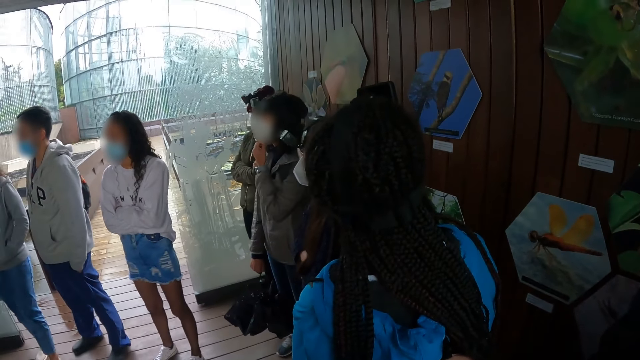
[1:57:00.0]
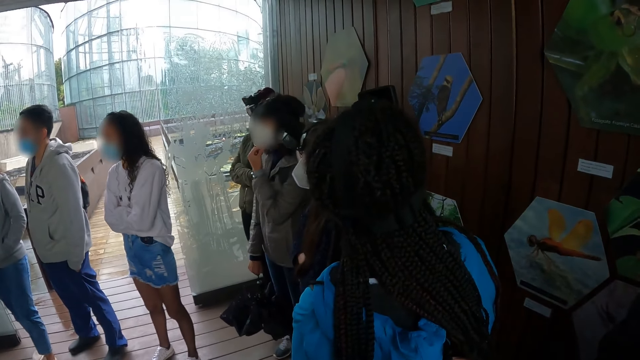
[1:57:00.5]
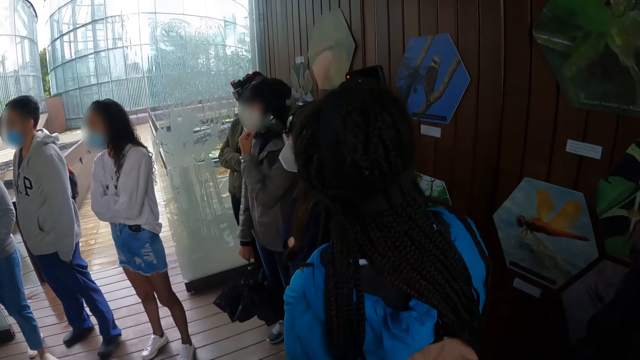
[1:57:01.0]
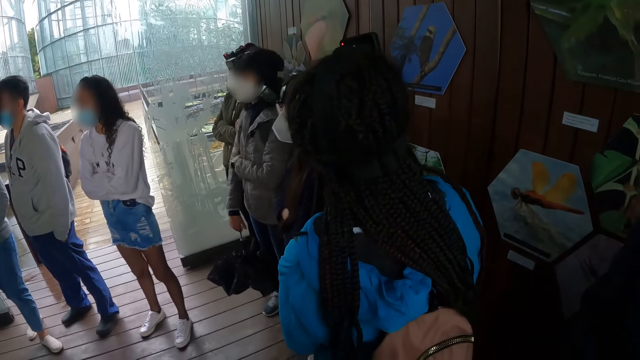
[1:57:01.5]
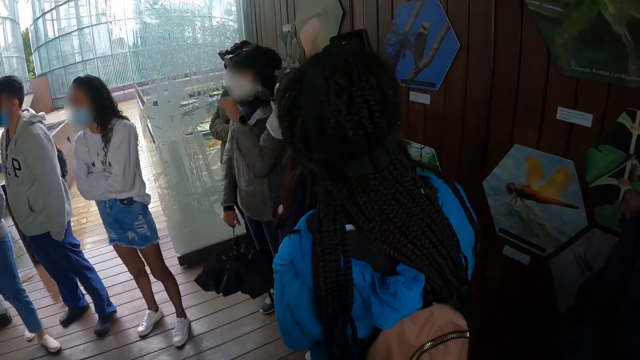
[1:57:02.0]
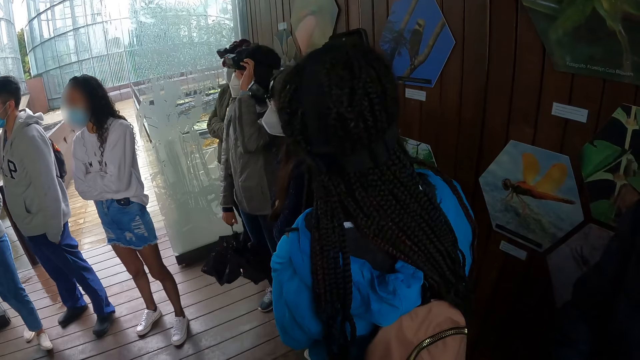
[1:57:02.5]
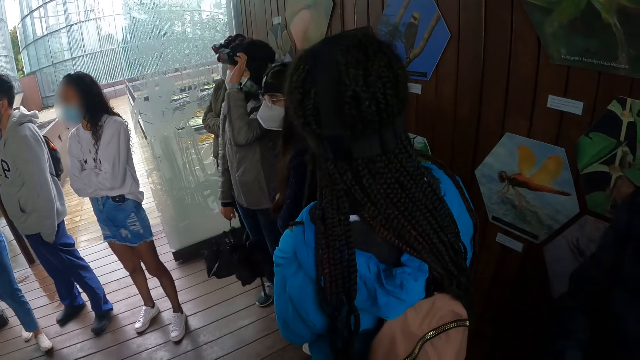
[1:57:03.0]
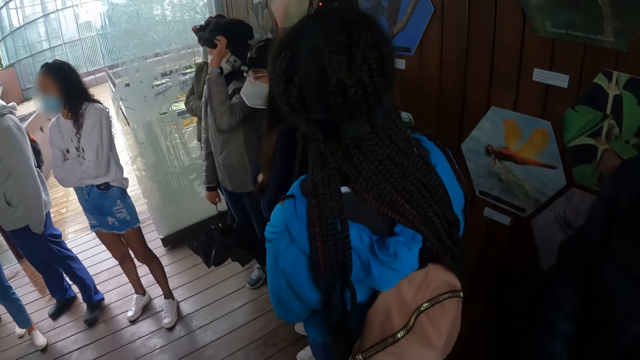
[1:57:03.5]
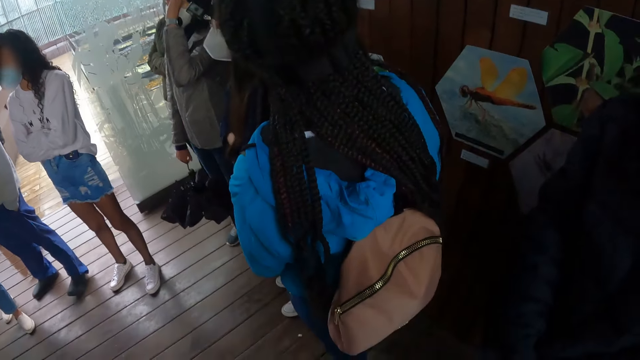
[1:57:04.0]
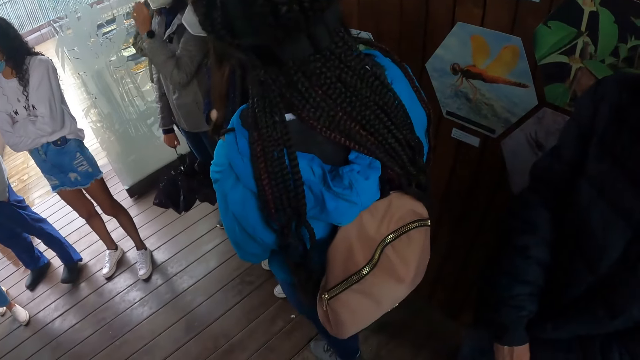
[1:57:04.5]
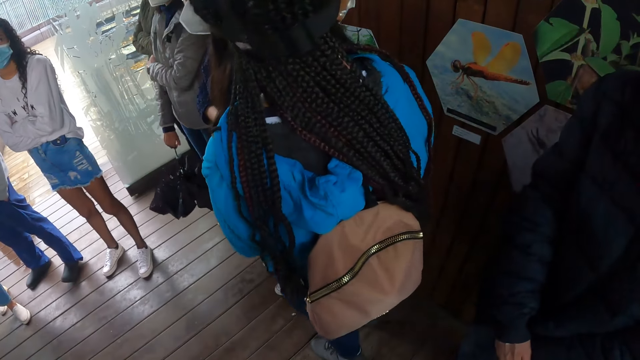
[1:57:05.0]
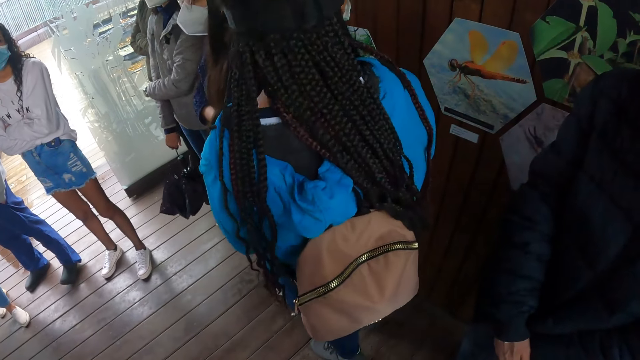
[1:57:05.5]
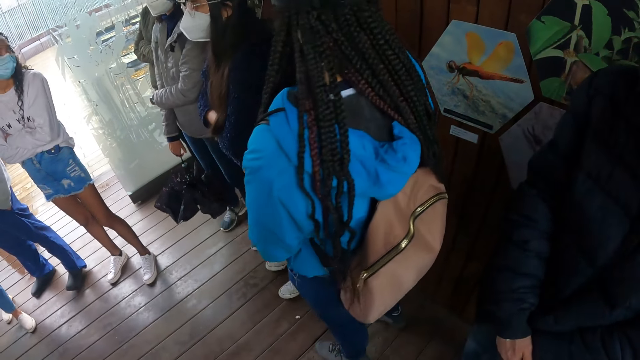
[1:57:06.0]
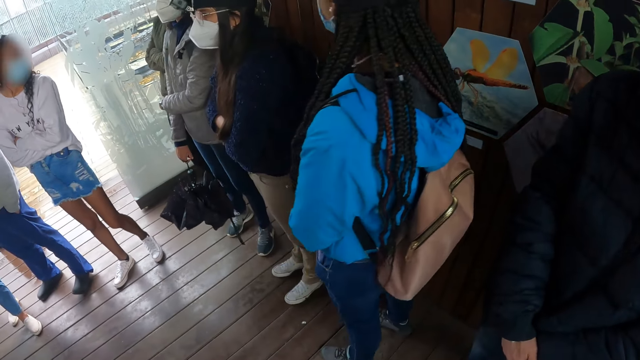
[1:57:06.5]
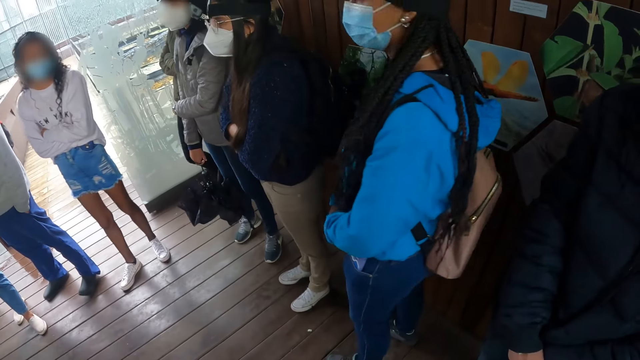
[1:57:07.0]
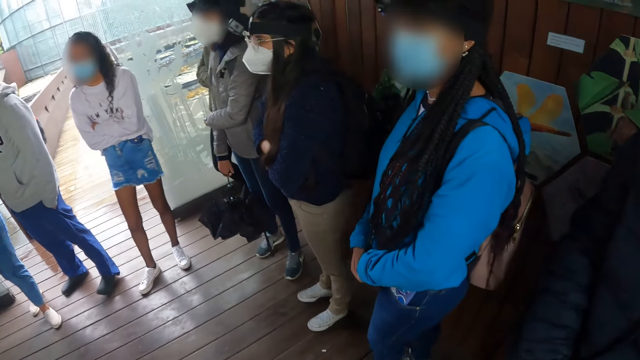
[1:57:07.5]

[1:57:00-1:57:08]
The woman adjusts the camera on her head with her left hand.

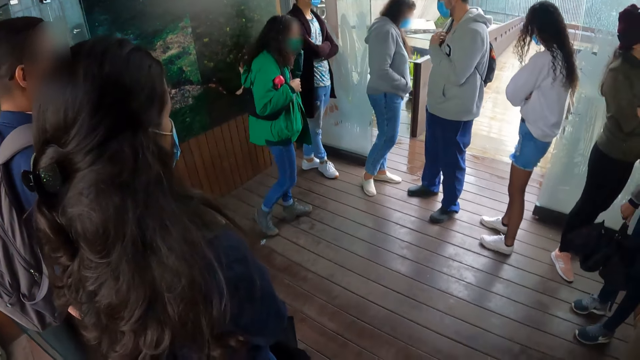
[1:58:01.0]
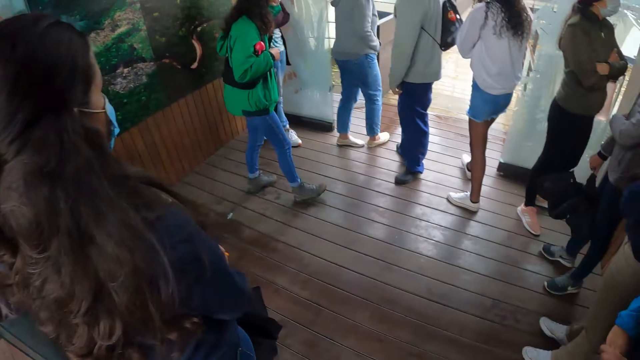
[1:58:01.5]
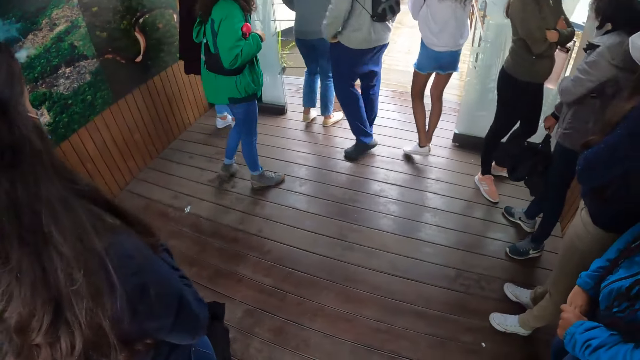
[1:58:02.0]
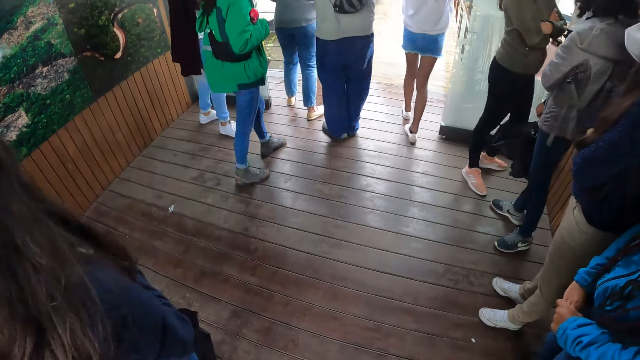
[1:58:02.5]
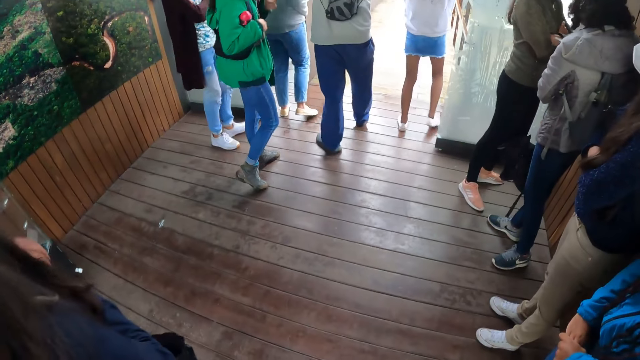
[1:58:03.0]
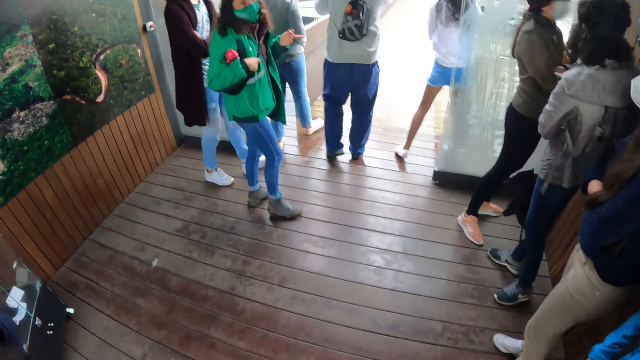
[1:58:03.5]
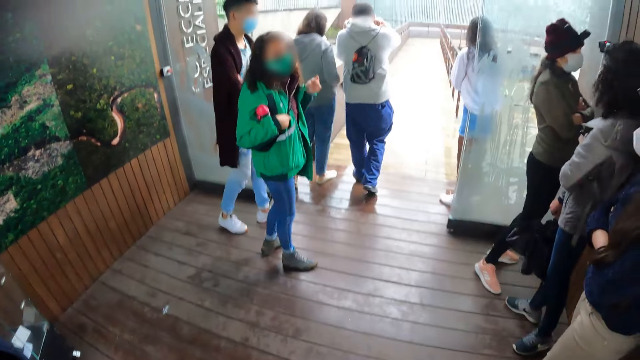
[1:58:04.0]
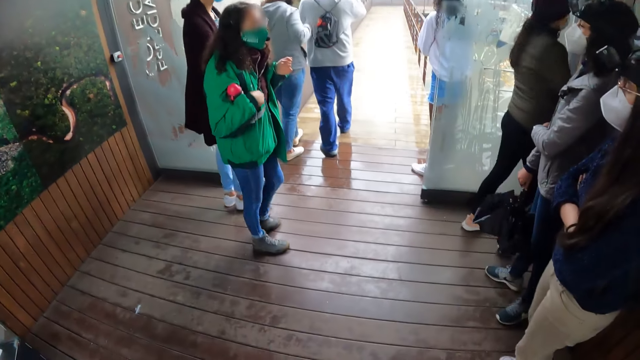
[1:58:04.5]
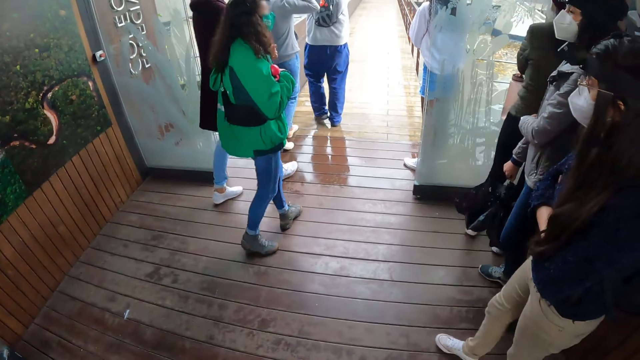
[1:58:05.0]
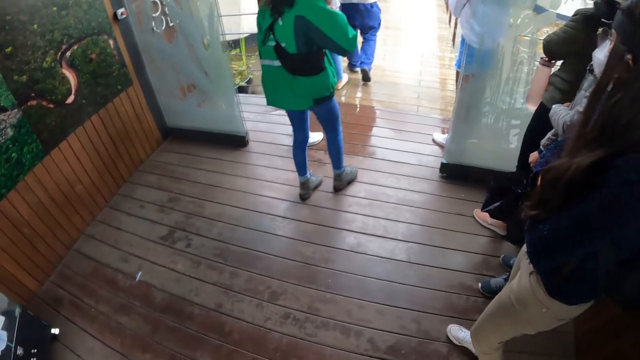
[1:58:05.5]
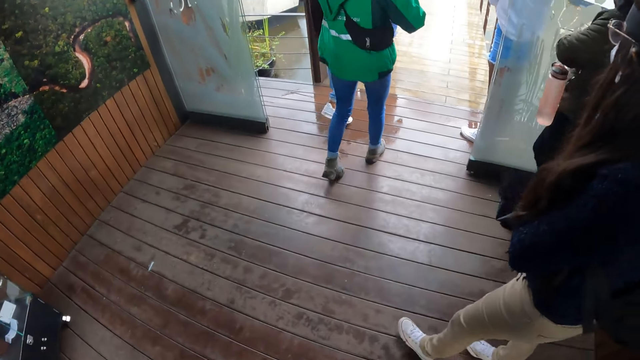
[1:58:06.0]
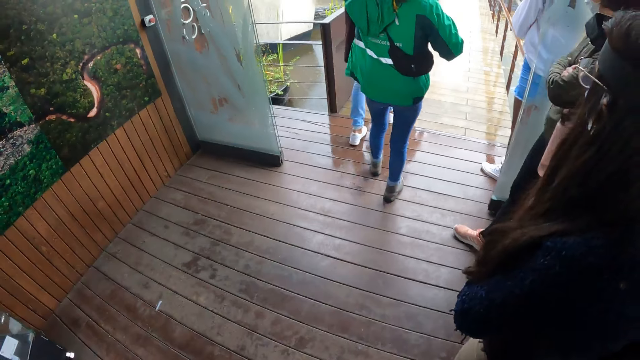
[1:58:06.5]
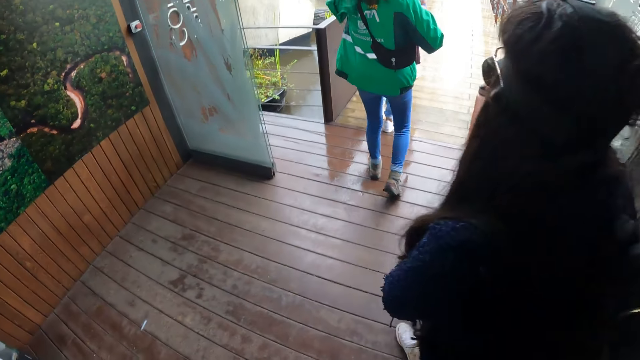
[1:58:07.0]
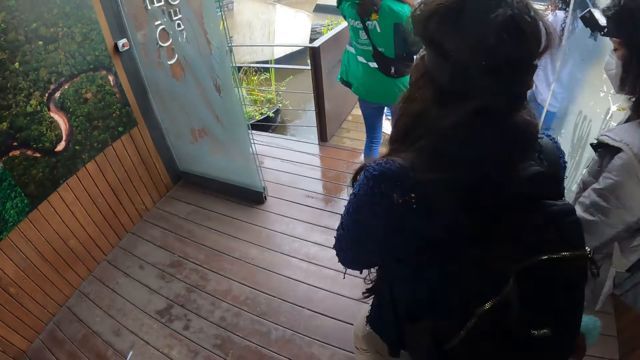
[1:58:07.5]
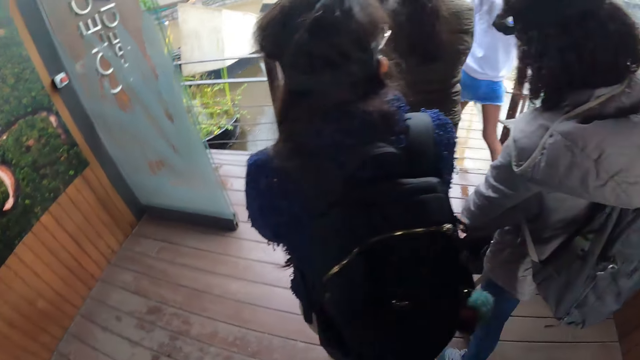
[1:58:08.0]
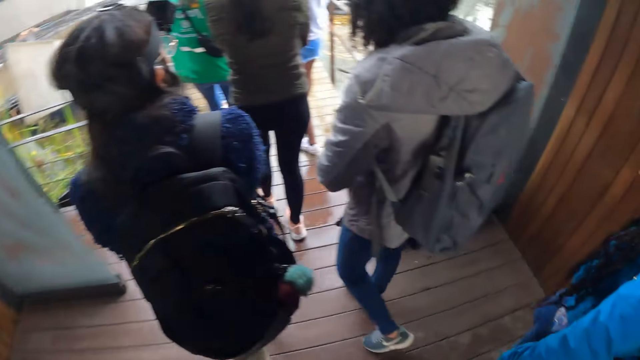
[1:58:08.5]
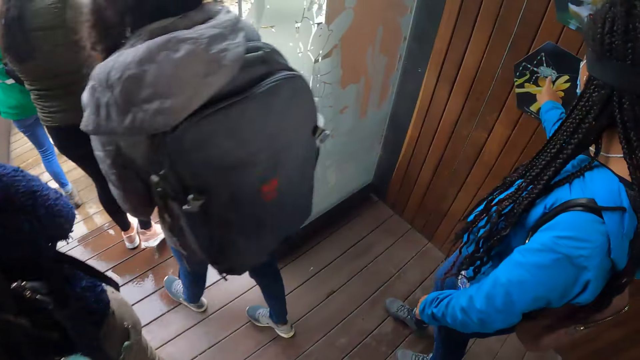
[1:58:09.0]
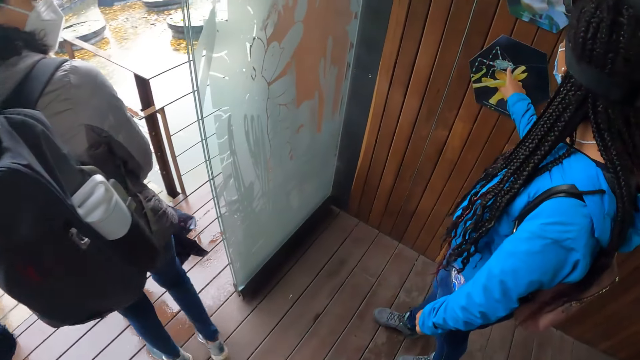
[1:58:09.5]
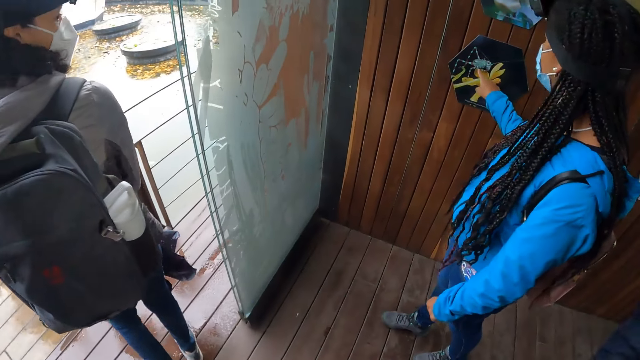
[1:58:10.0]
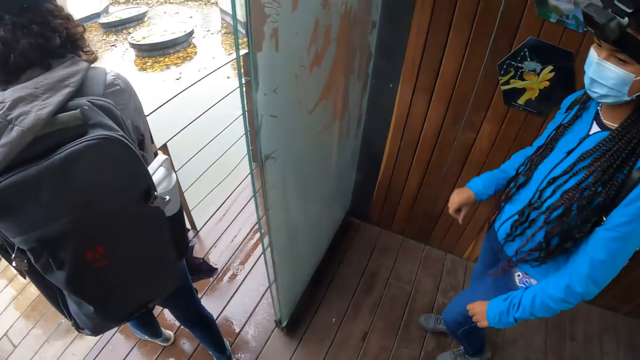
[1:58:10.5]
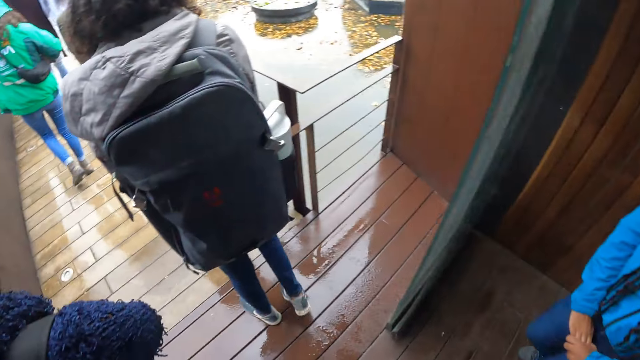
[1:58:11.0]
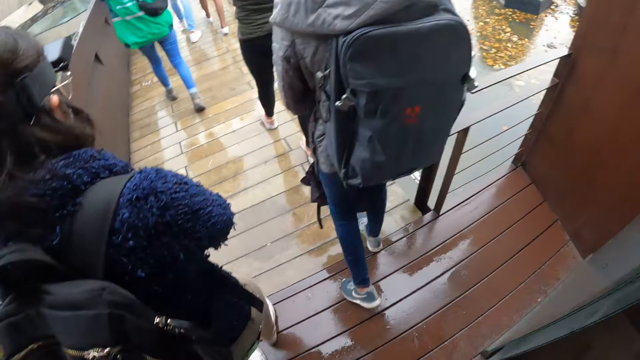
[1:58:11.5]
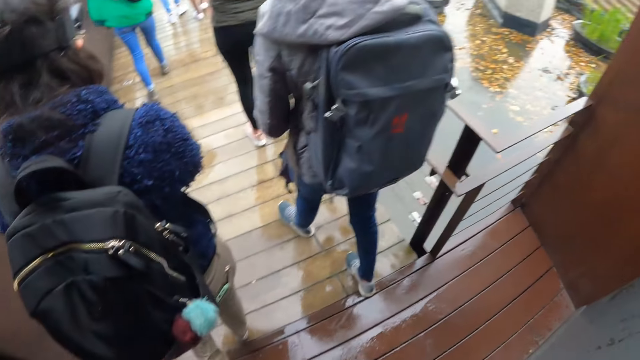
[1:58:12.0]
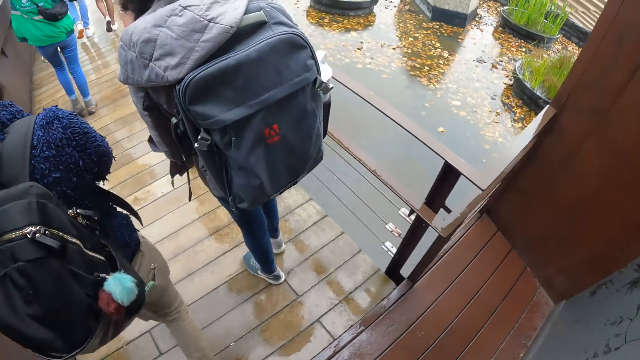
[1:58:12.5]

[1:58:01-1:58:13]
The camera wearer walks along a walkway with another woman and the group of people. They walk.
